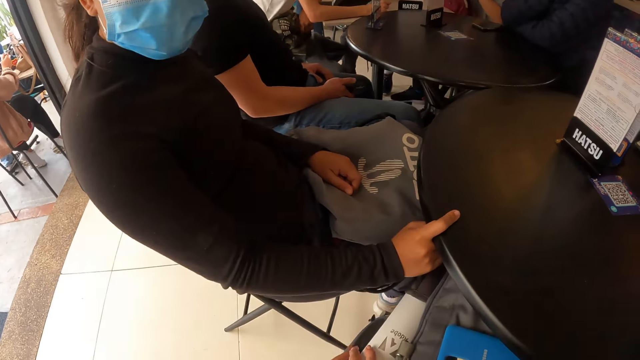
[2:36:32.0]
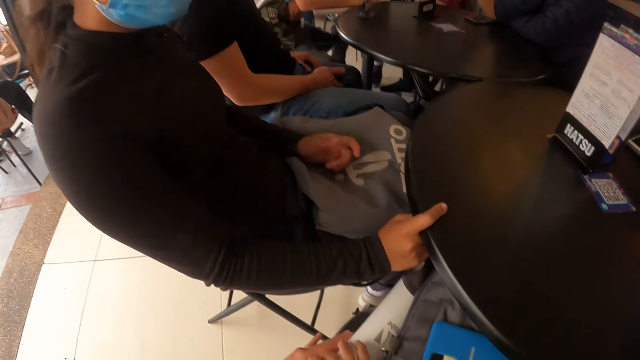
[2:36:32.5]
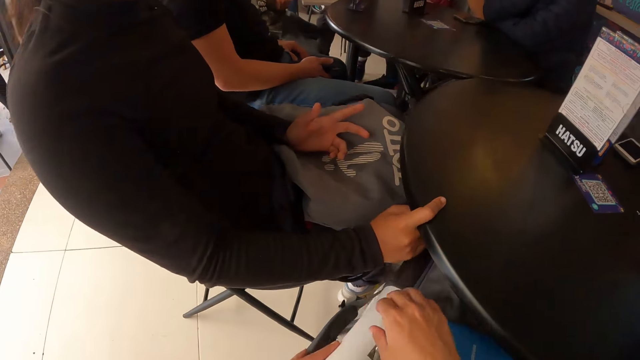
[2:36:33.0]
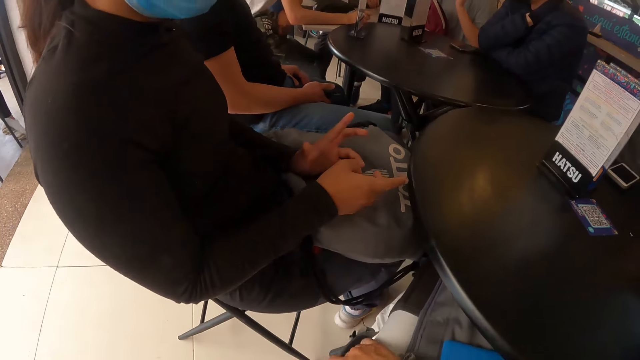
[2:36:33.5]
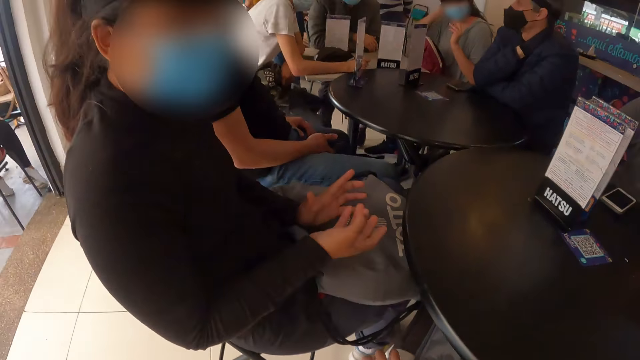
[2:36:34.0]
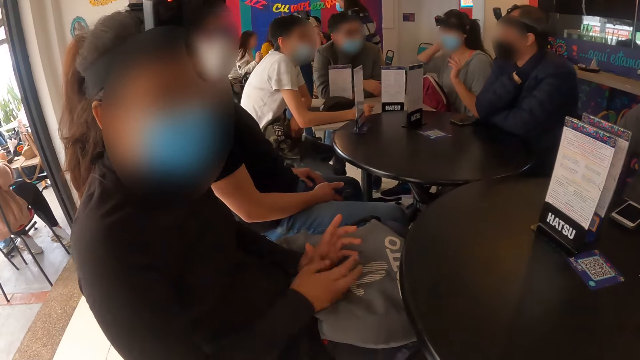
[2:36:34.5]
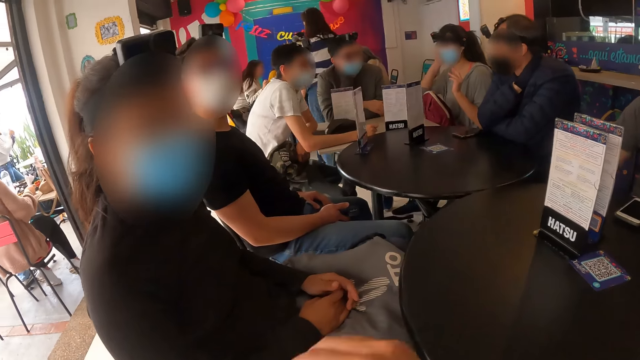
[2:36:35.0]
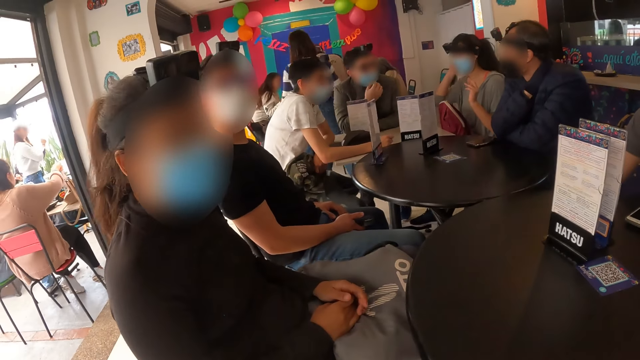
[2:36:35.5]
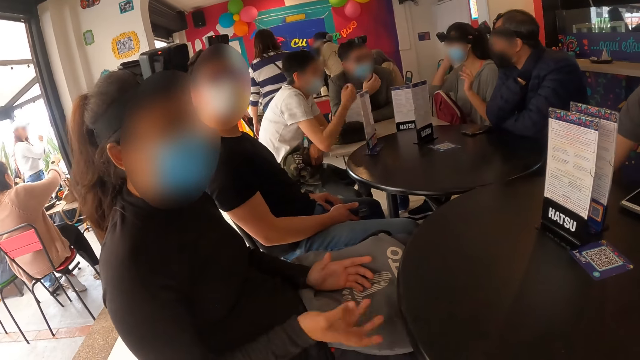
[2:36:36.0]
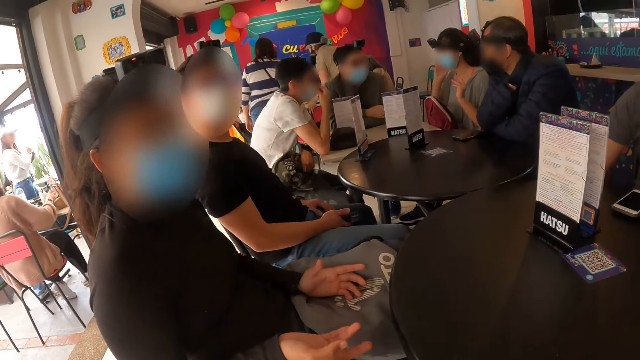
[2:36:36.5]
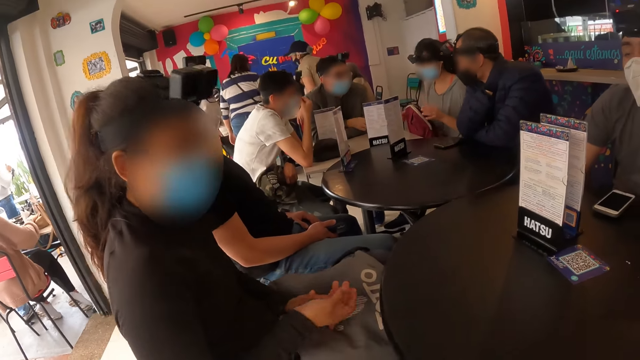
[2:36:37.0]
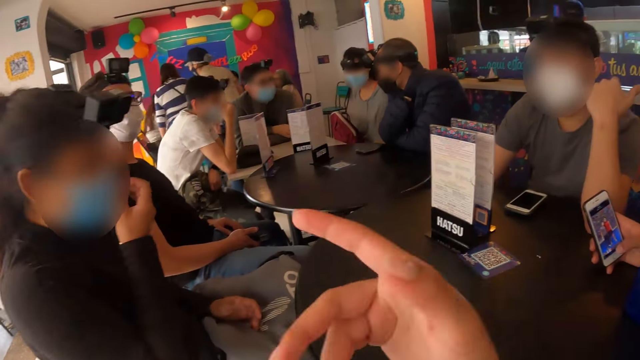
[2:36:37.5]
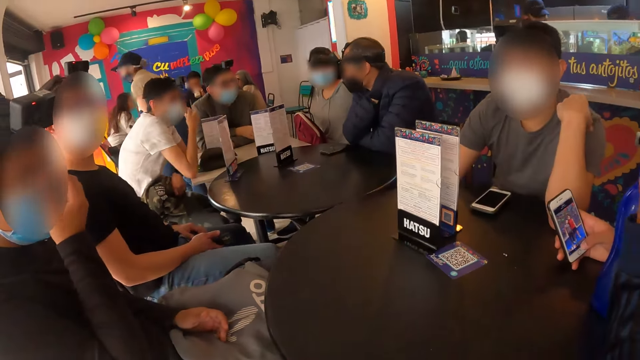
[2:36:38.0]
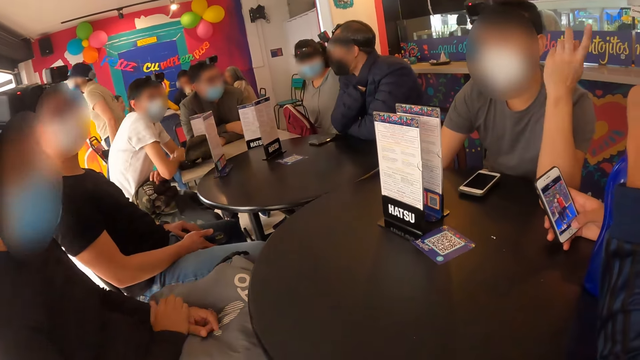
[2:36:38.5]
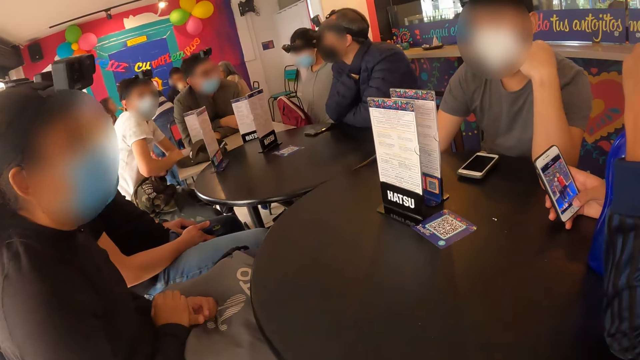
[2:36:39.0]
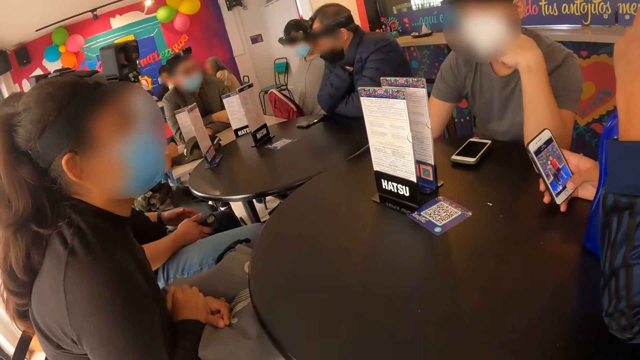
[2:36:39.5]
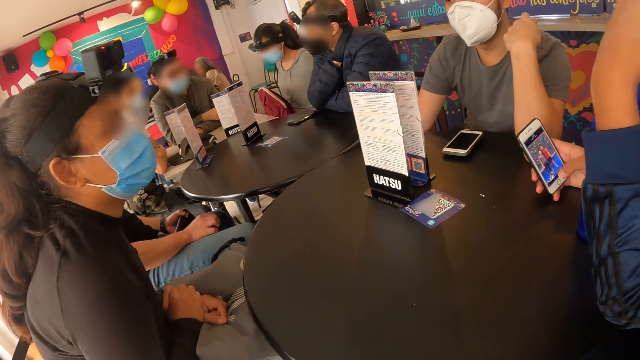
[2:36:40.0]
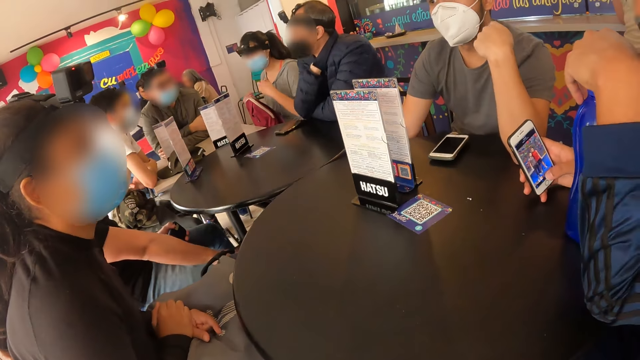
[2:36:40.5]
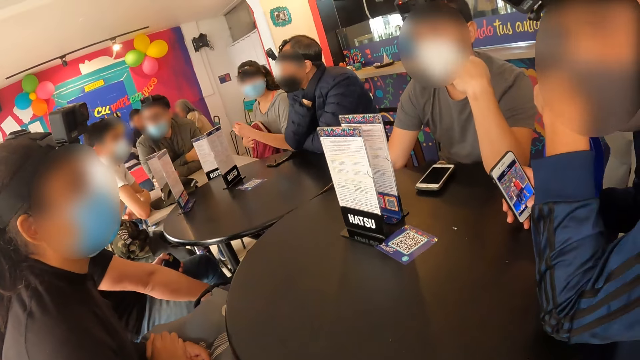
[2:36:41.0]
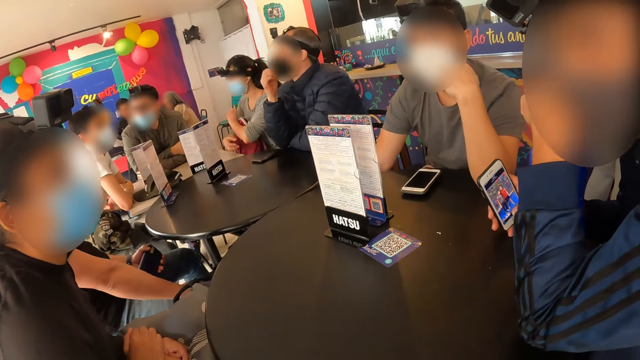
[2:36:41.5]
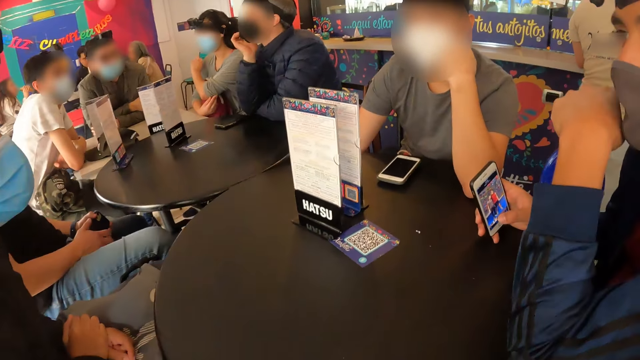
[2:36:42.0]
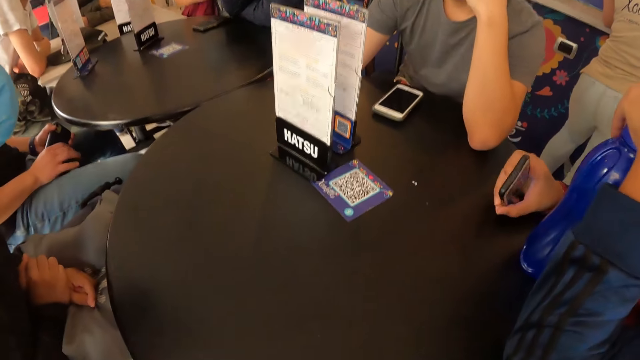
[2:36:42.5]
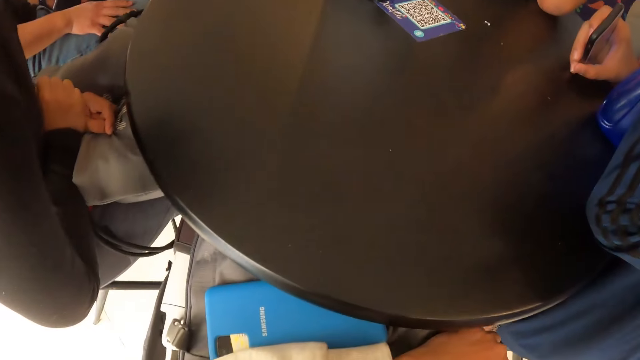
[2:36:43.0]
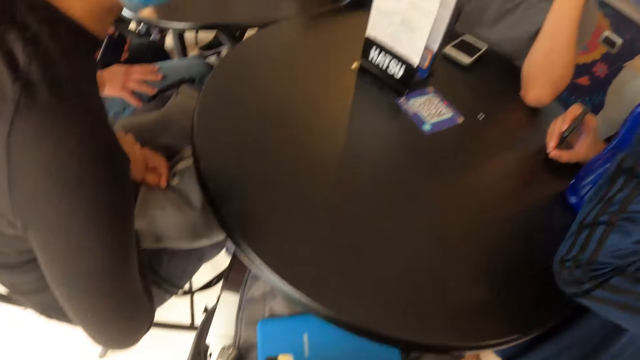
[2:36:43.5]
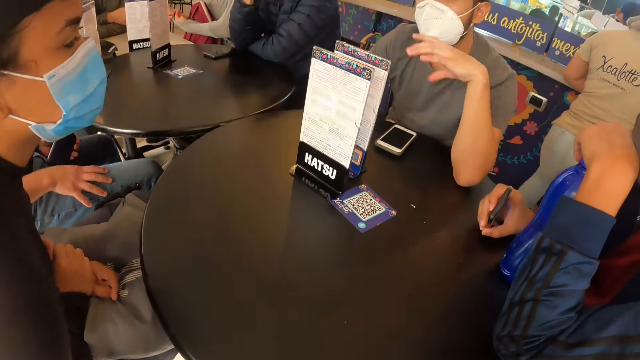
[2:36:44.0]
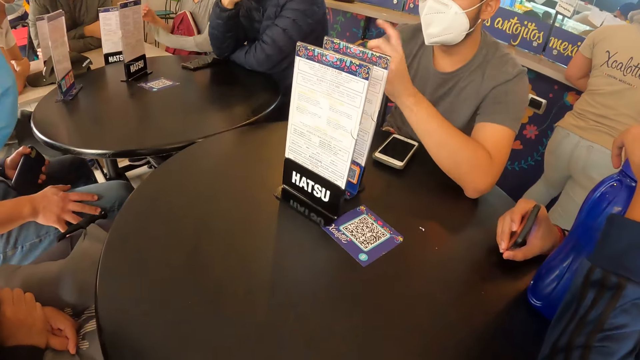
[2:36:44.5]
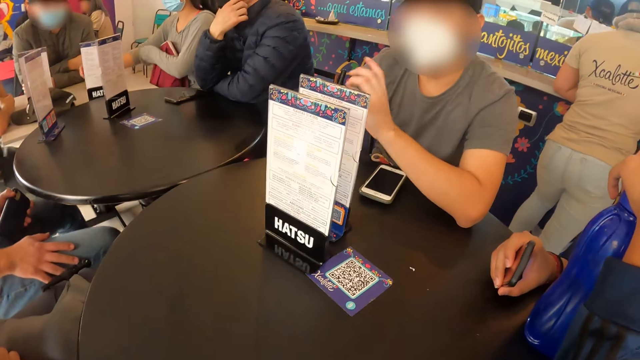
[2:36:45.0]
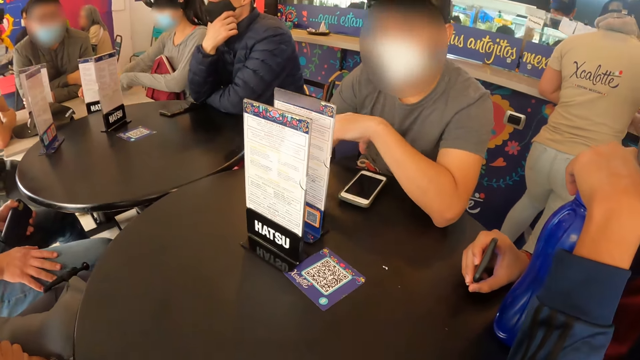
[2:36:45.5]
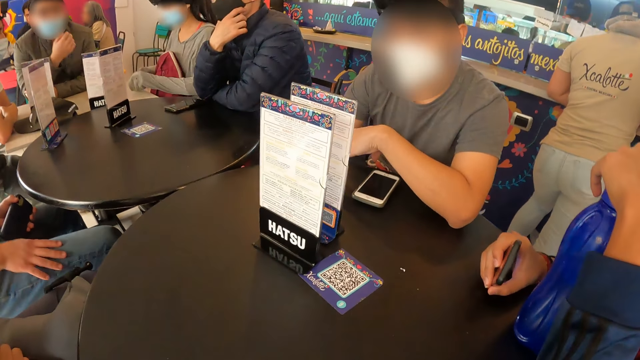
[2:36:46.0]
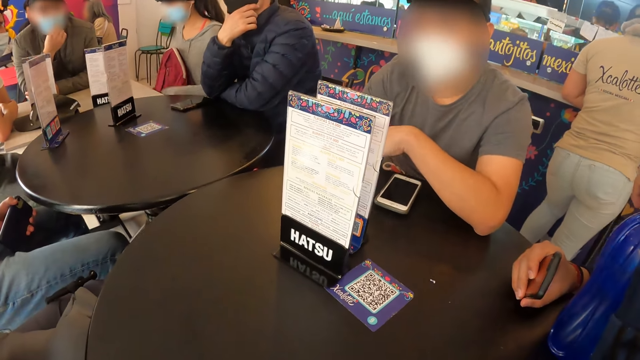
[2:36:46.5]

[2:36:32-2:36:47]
A person sways hands. The person adjusts a mask on the face. The camera wearer sways hands. Another person sways a hand. A man passes the phone from his right hand to his left hand. A third person converses with the camera wearer. Another man interacts with a woman. Another woman pulls her shirt with her left hand. The camera wearer sways hands.

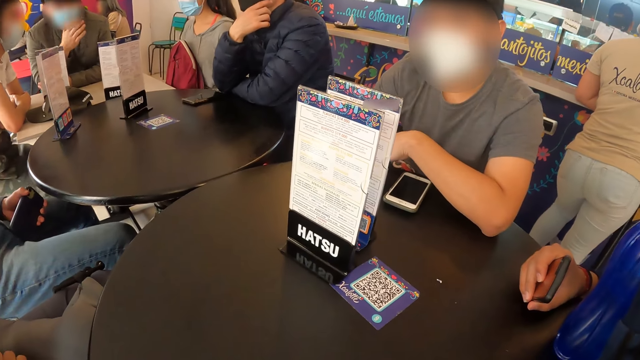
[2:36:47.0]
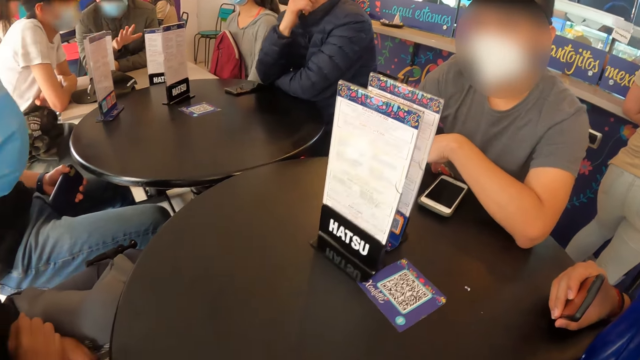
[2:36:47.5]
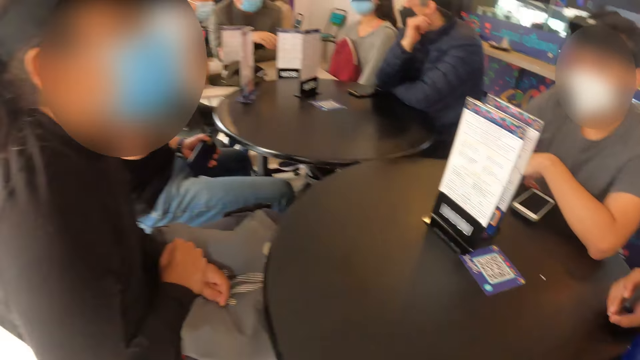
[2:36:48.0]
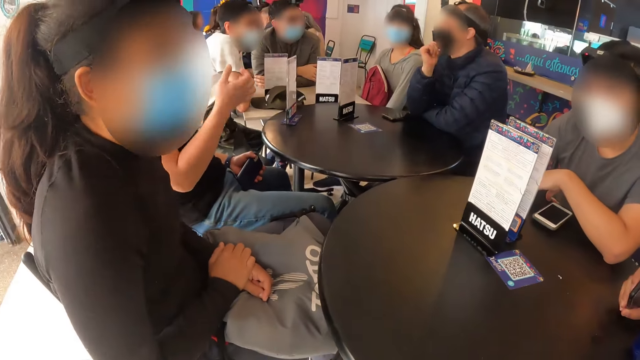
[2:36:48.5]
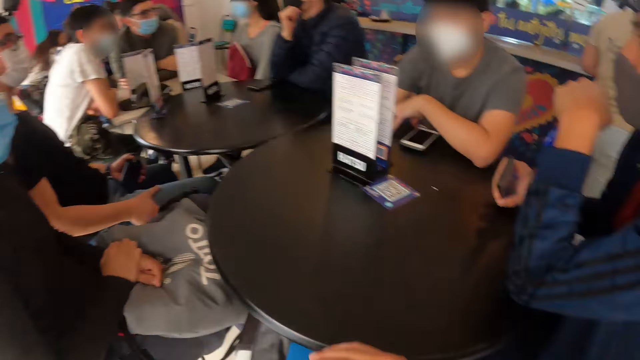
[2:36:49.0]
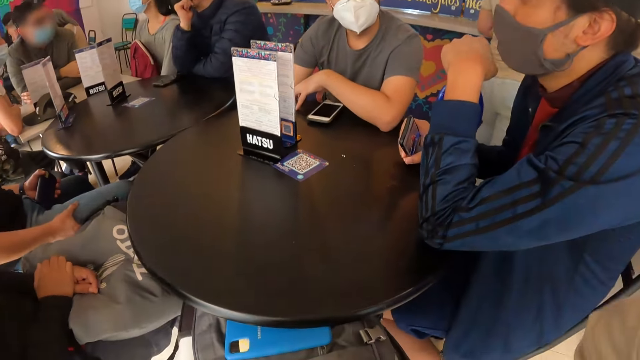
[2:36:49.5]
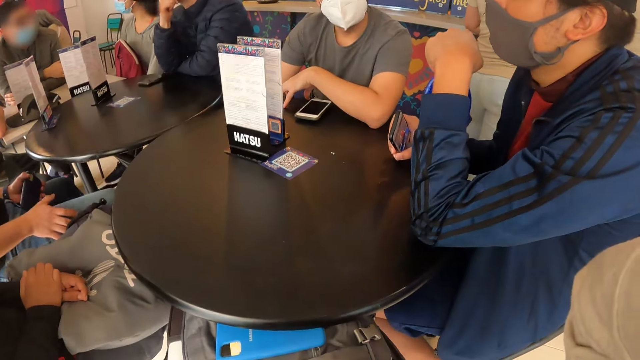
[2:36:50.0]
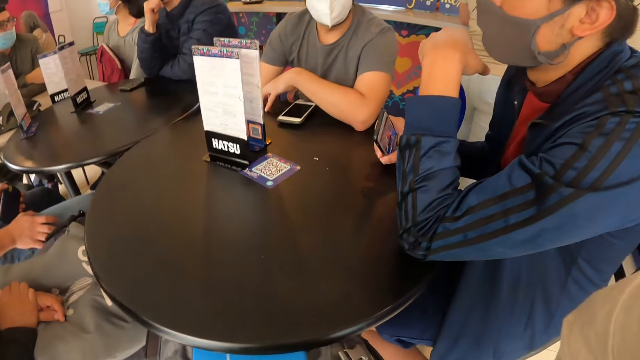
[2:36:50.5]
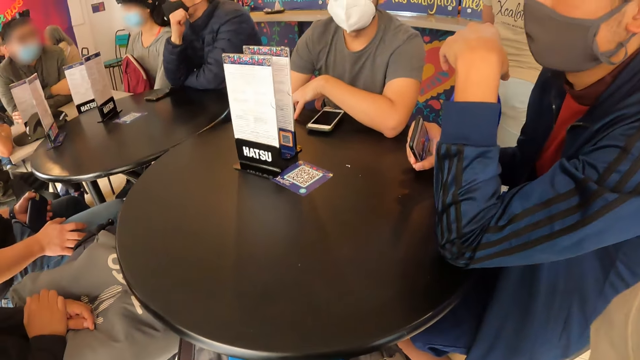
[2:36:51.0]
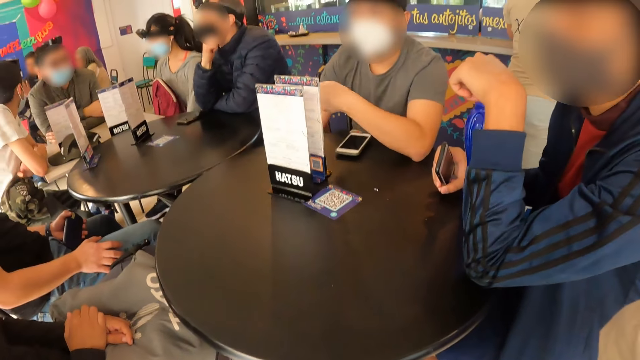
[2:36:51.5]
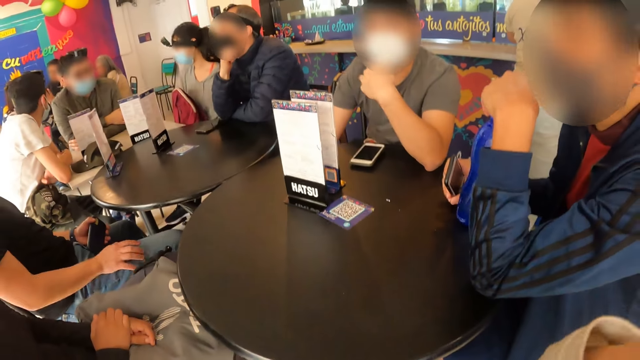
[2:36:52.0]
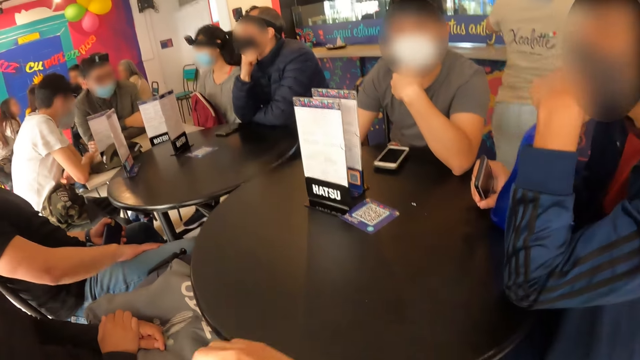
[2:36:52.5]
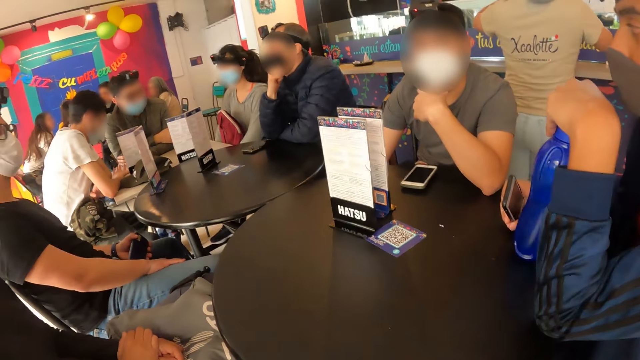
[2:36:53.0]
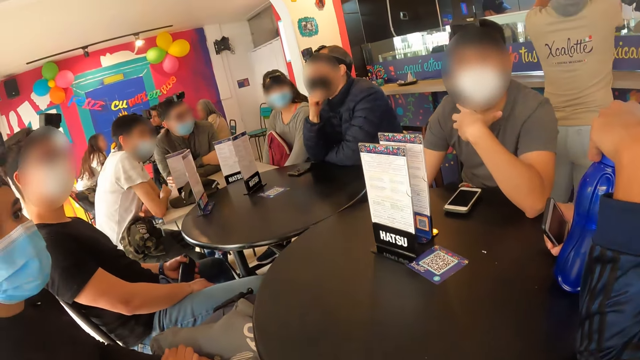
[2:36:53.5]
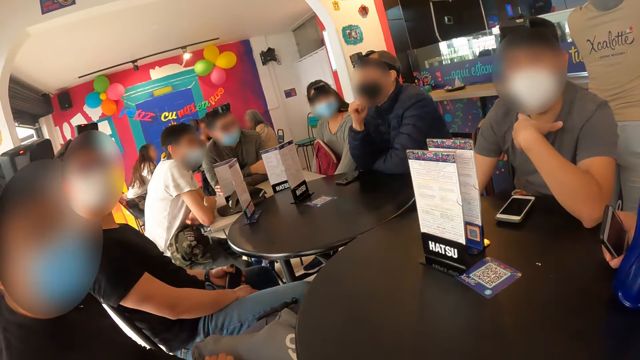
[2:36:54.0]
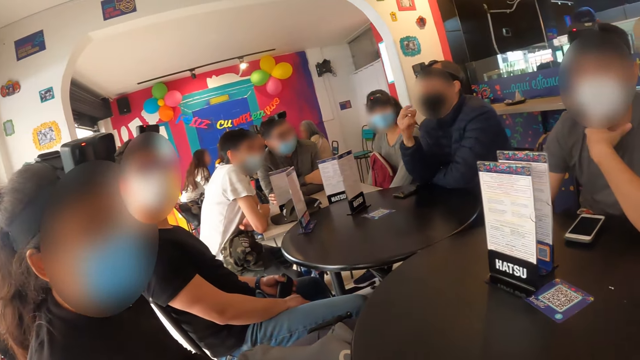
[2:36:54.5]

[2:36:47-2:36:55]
The camera wearer looks around. They adjust a camera. A person sways hands.
